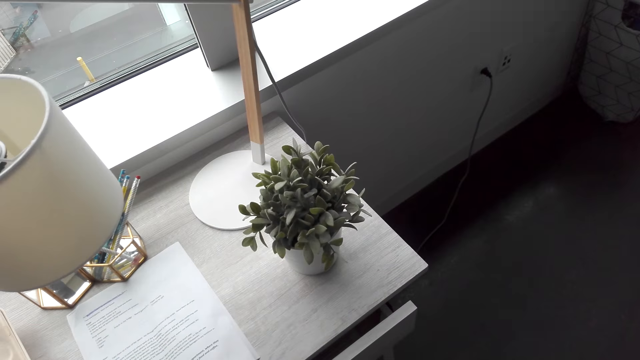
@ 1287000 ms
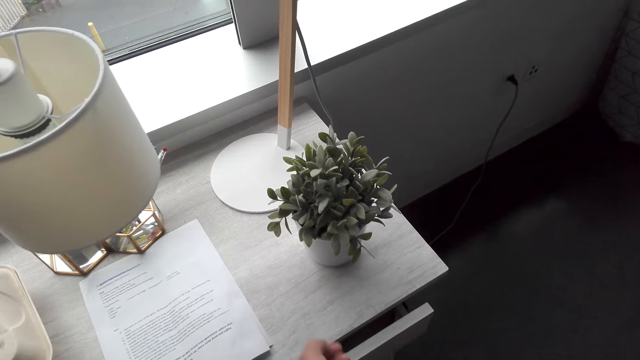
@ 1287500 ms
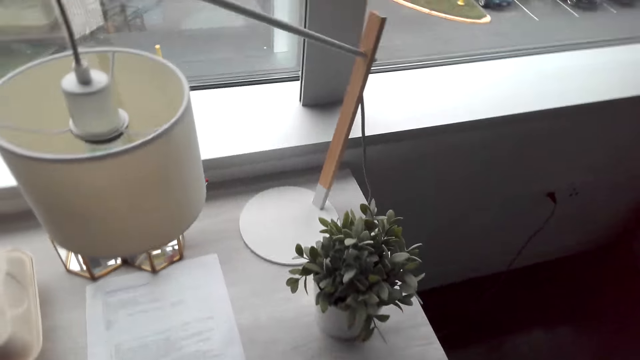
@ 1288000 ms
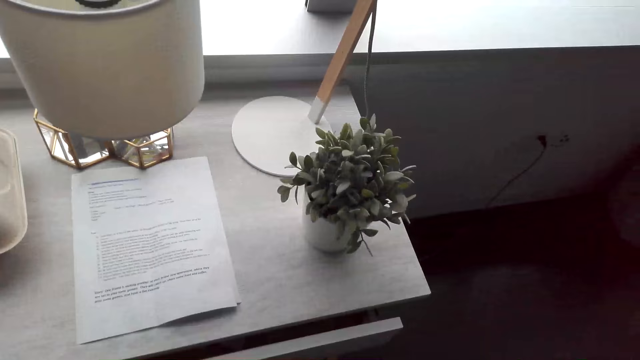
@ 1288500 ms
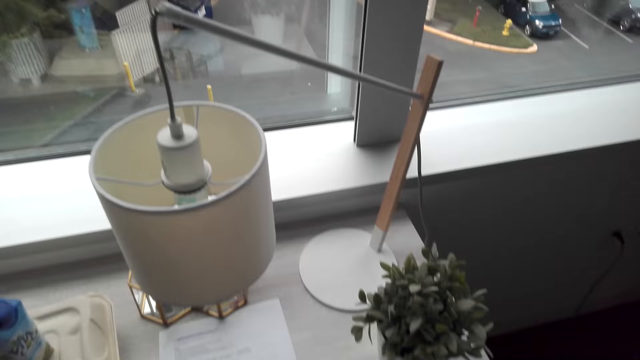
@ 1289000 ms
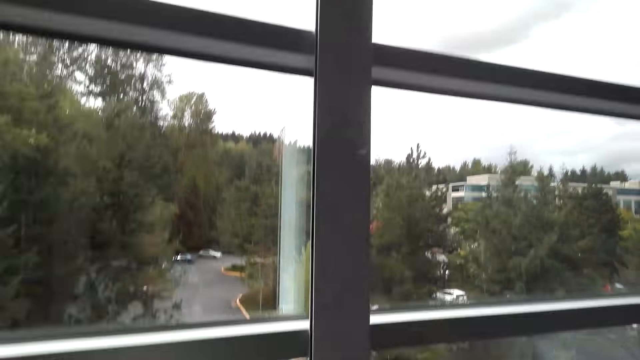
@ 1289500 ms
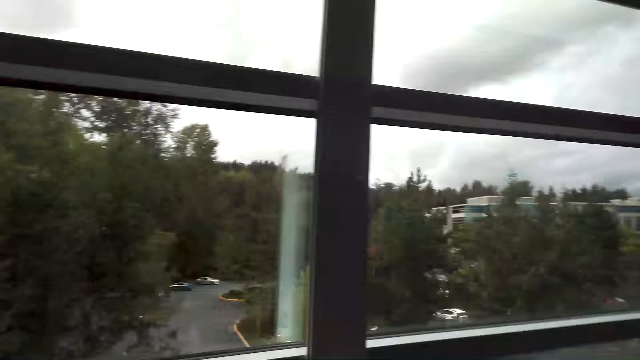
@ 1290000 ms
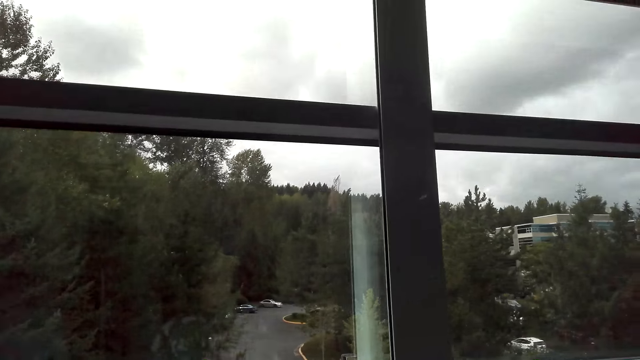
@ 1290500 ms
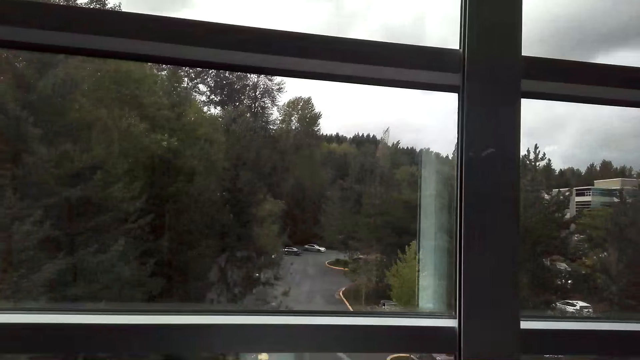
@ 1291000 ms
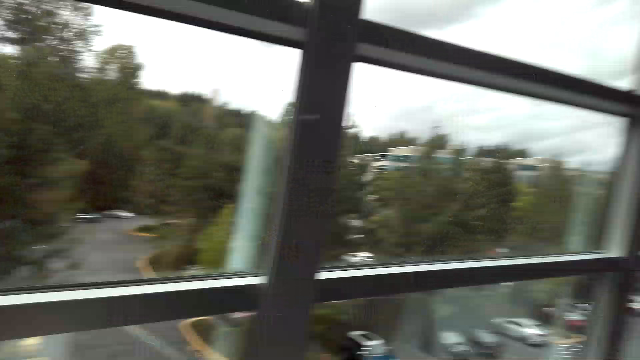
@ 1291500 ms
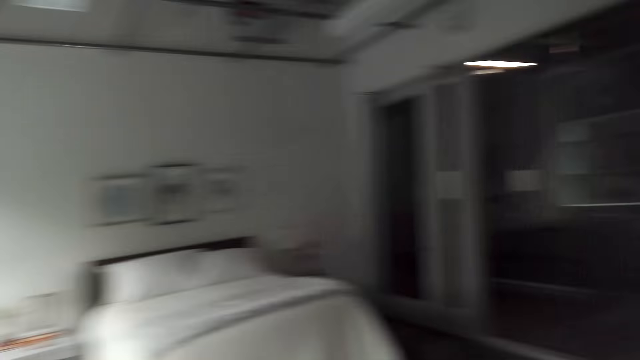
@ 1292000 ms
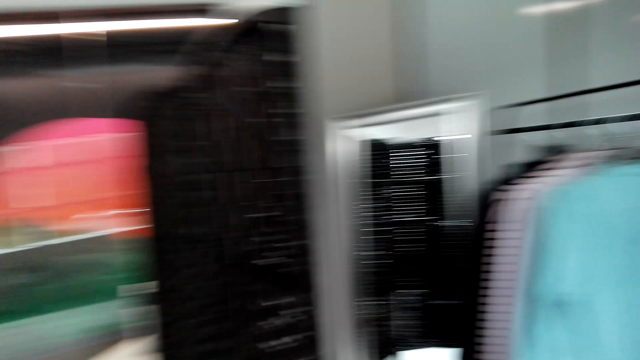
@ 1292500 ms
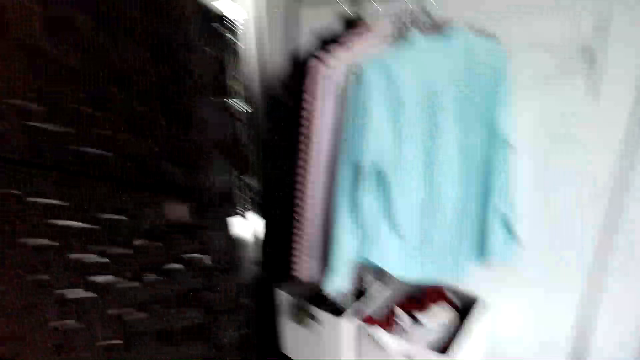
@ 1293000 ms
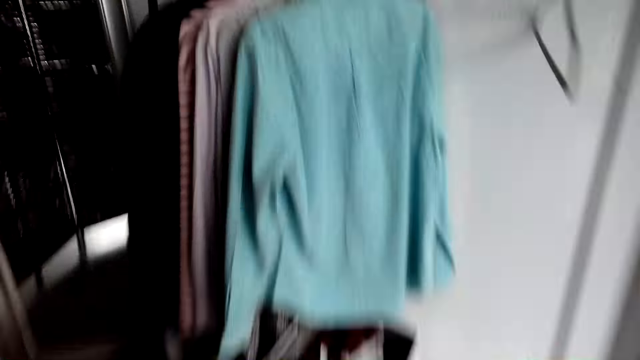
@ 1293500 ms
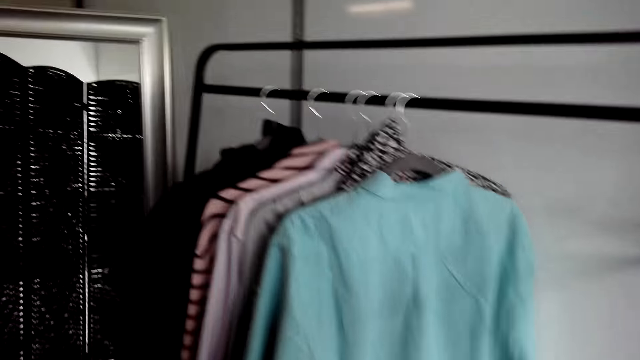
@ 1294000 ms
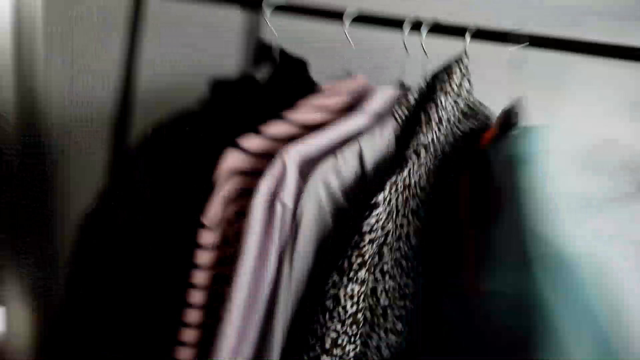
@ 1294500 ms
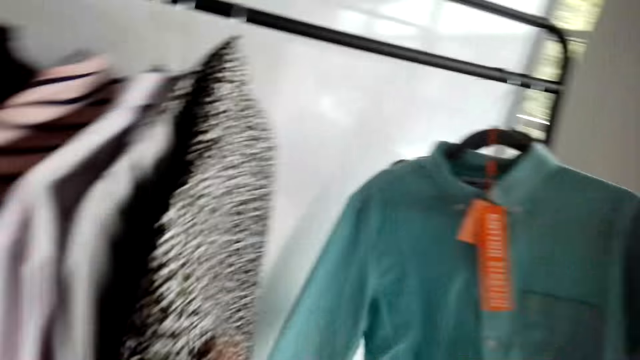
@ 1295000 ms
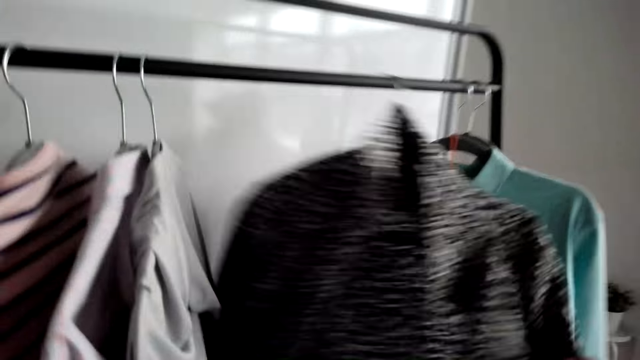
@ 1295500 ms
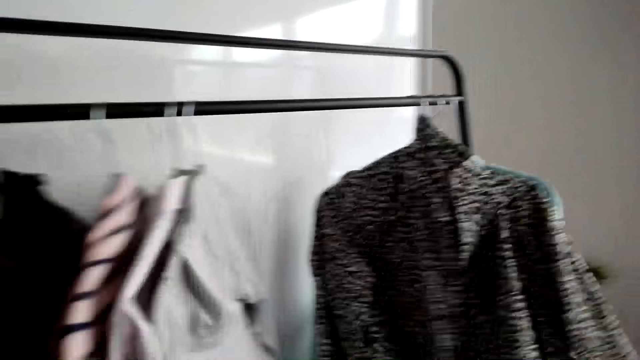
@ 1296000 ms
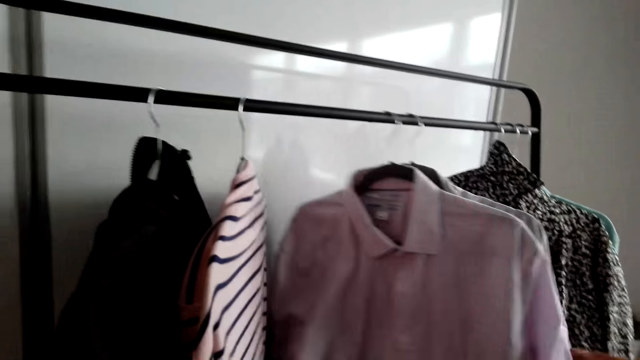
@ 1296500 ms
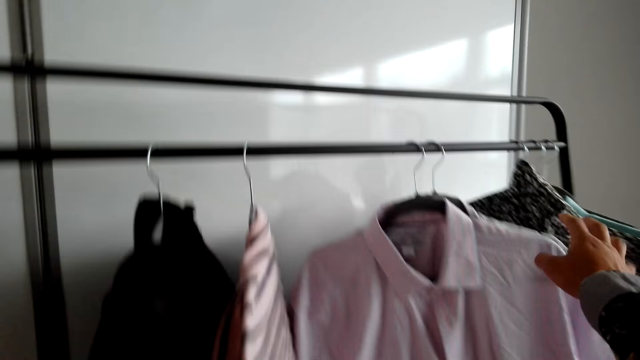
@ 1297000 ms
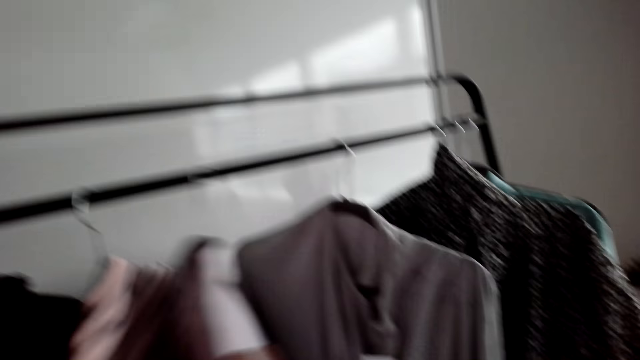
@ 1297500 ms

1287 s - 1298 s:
The camera wearer moves their hand. They walk towards the closet. They move the clothes. They look through the clothes.

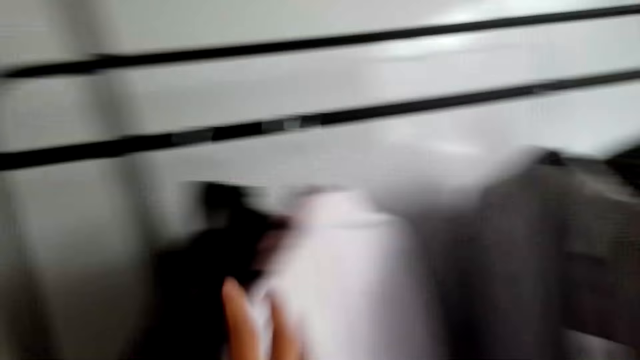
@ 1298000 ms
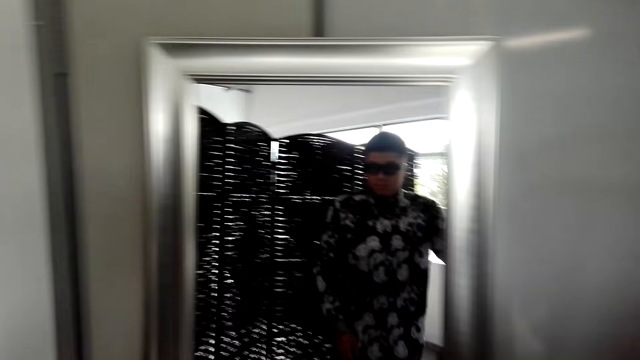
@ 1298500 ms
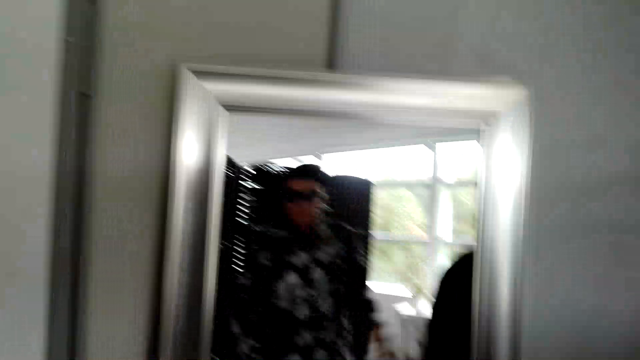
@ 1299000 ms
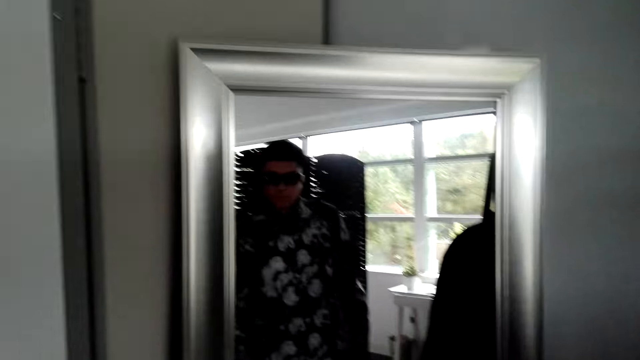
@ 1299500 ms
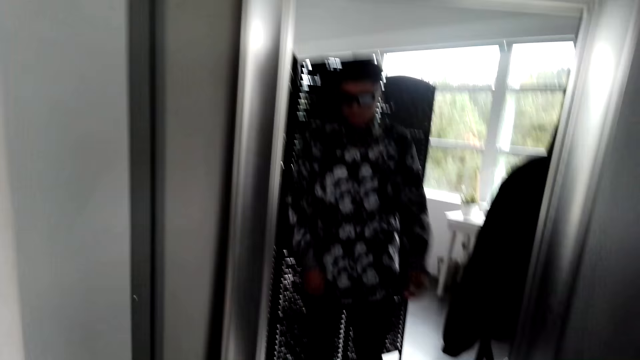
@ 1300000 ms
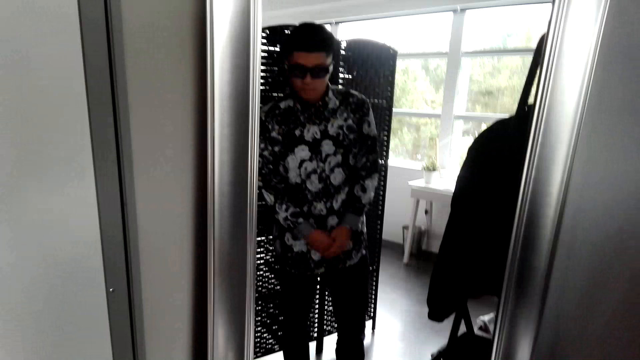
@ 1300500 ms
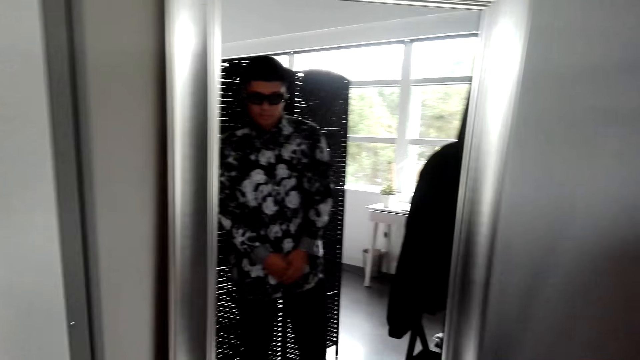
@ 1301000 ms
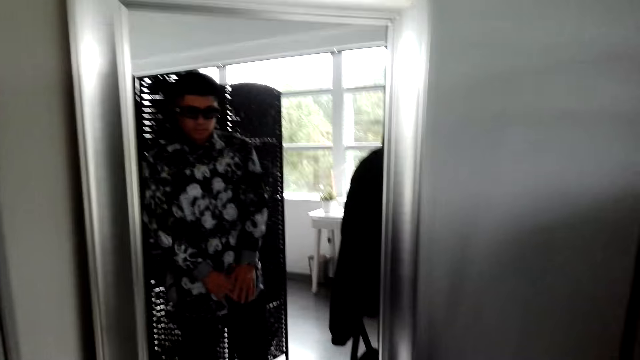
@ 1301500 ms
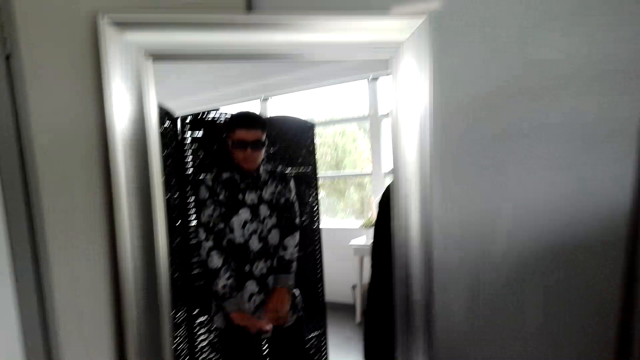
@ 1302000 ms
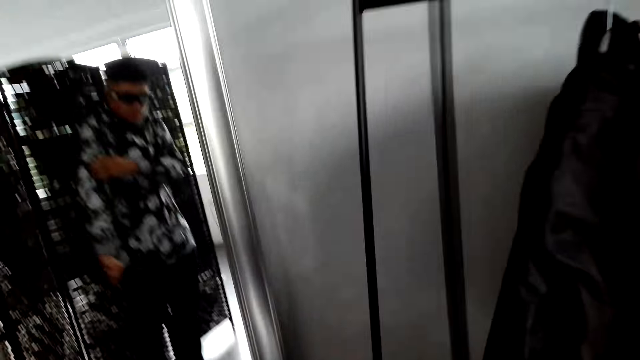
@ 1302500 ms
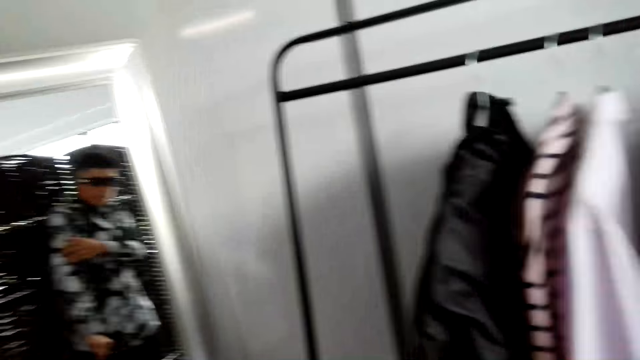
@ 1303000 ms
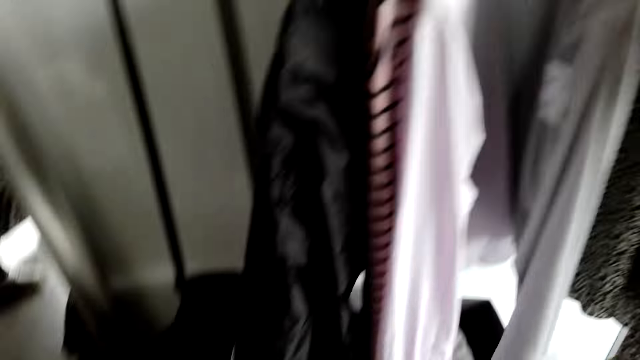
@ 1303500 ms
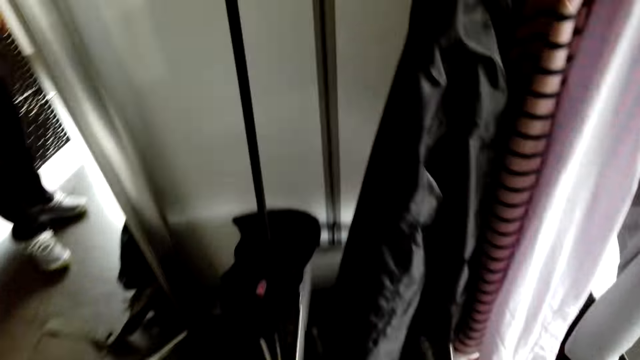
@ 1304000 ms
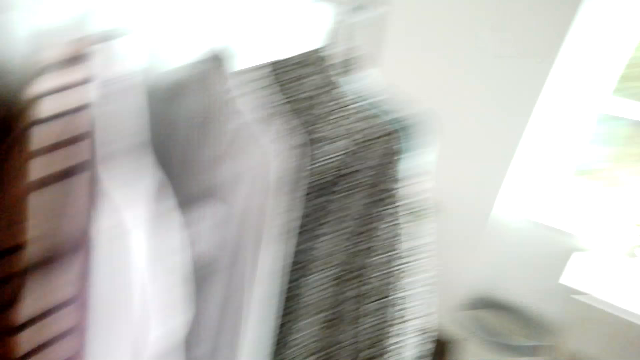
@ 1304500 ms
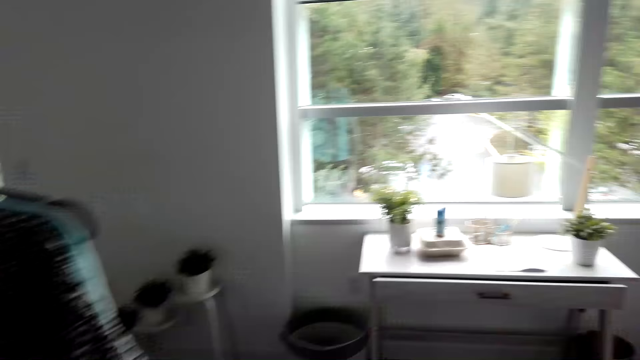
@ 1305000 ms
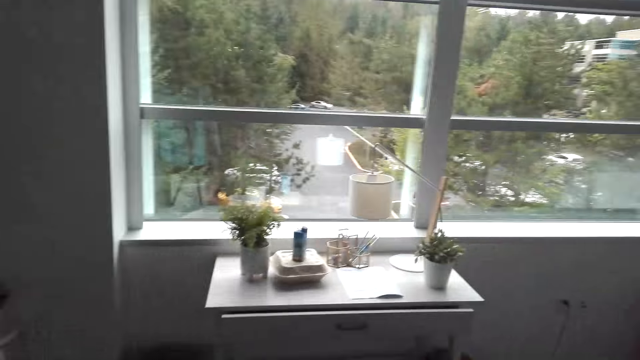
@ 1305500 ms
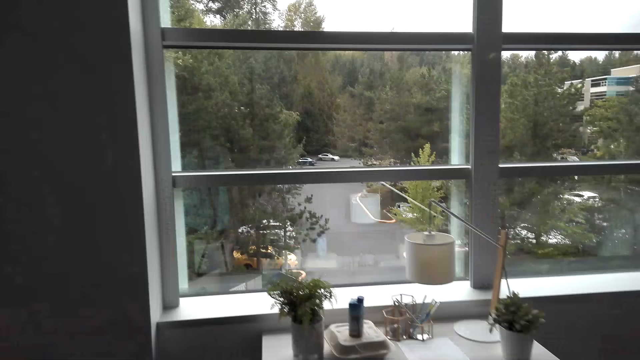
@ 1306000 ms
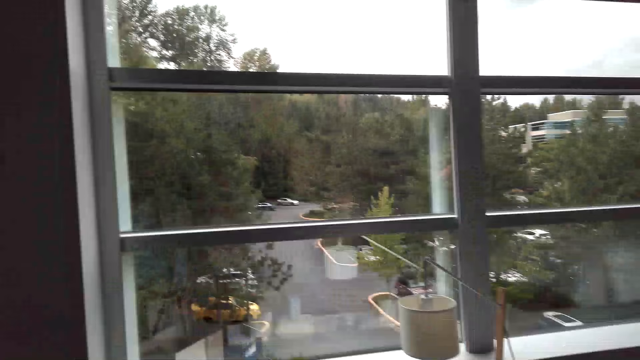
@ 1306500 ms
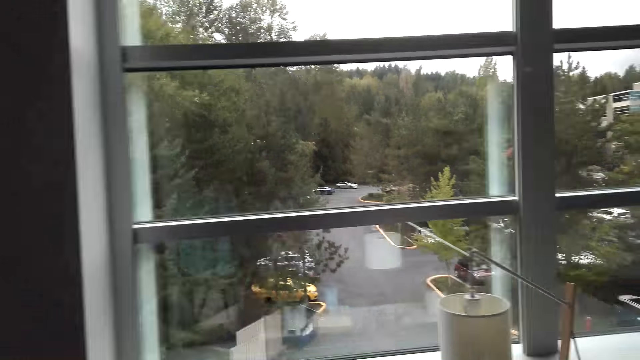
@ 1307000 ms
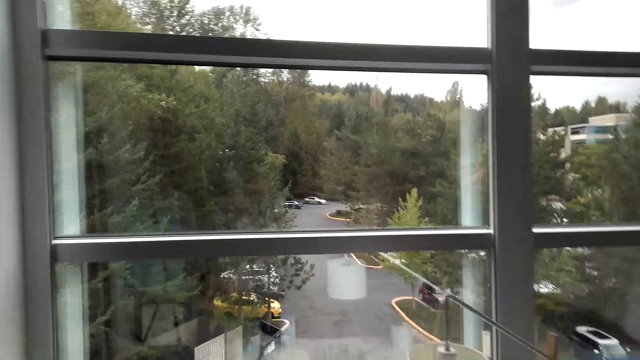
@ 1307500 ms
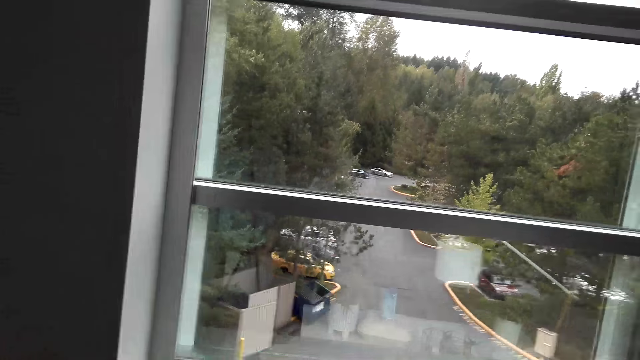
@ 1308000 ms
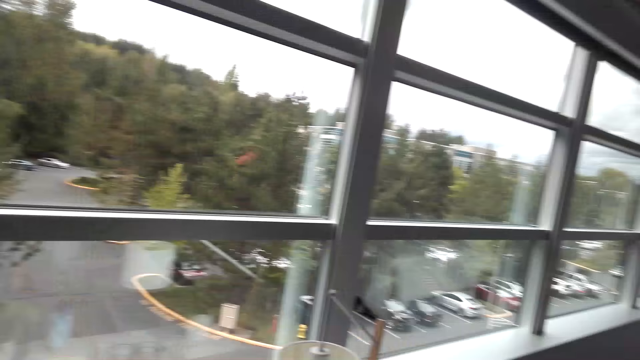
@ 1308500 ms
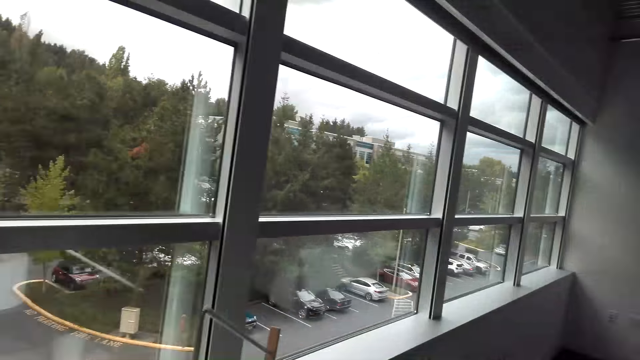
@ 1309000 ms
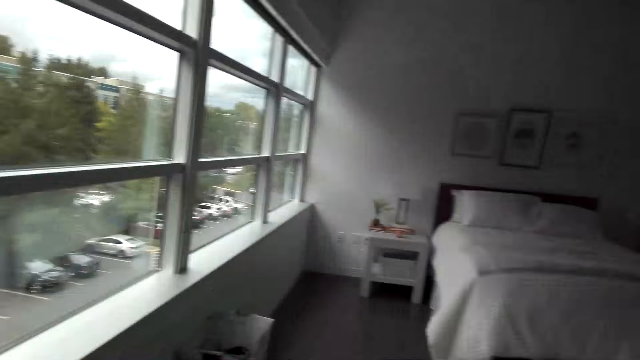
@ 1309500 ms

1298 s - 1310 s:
The camera wearer looks at the mirror. They hold their hands together. They hold the hands. They walk around.
